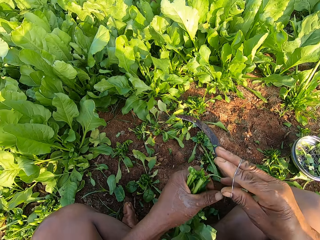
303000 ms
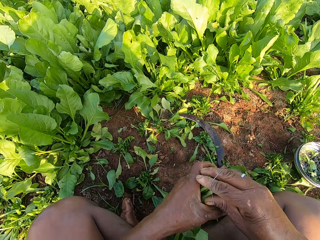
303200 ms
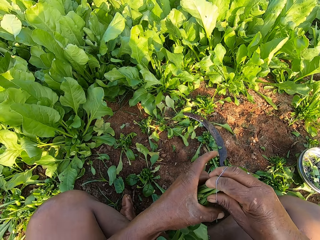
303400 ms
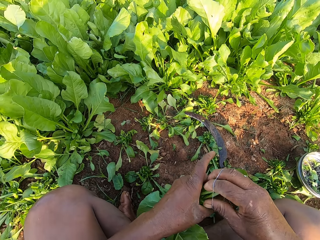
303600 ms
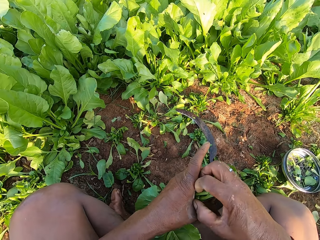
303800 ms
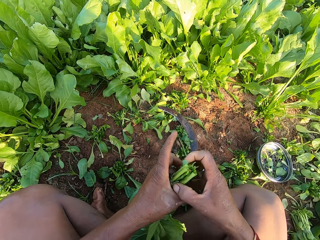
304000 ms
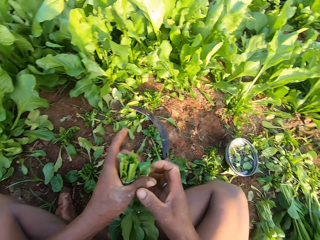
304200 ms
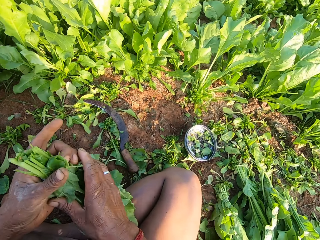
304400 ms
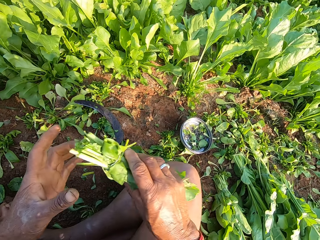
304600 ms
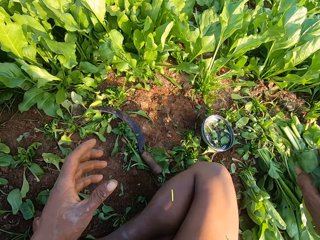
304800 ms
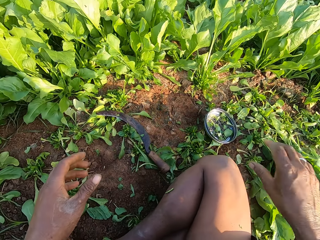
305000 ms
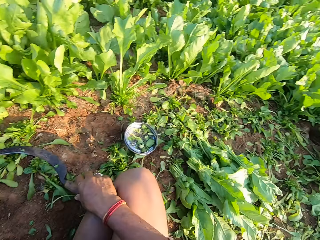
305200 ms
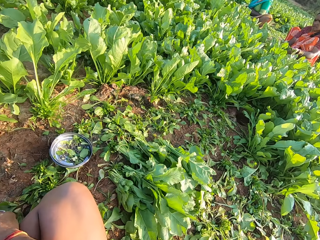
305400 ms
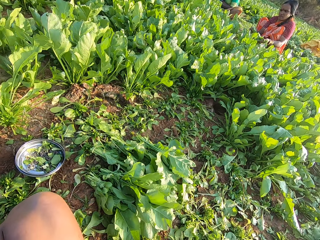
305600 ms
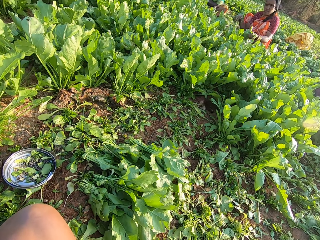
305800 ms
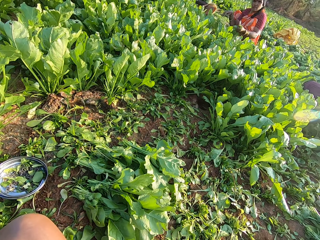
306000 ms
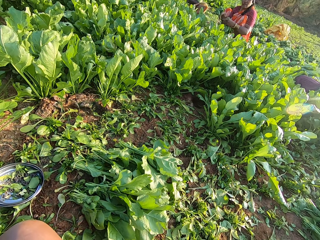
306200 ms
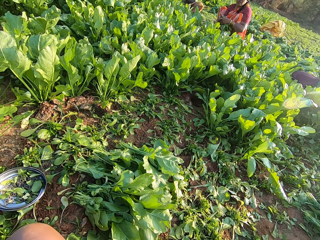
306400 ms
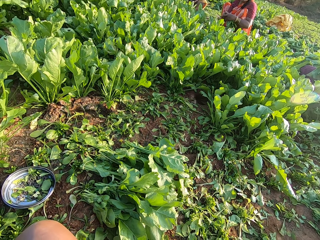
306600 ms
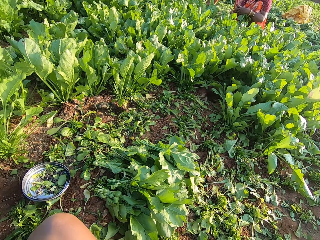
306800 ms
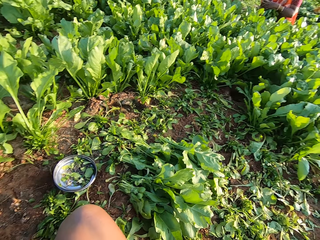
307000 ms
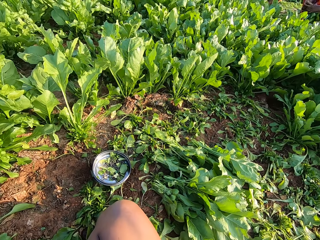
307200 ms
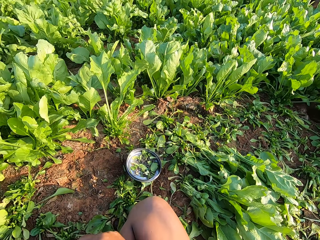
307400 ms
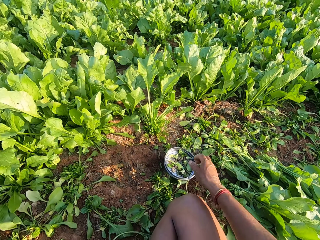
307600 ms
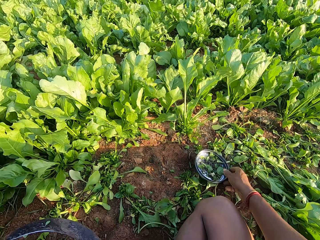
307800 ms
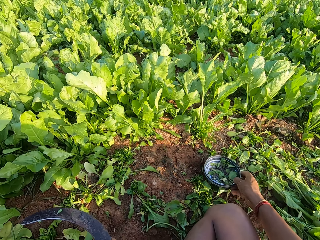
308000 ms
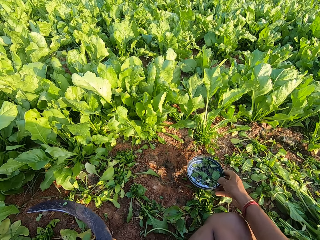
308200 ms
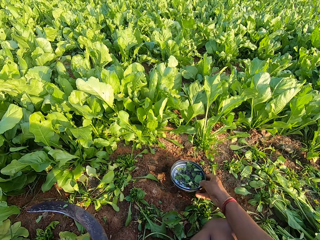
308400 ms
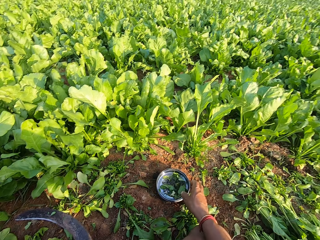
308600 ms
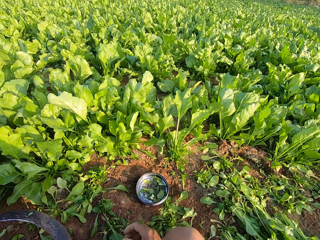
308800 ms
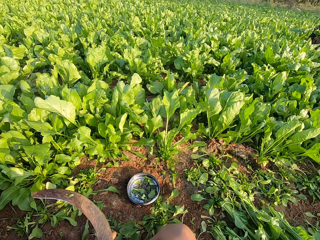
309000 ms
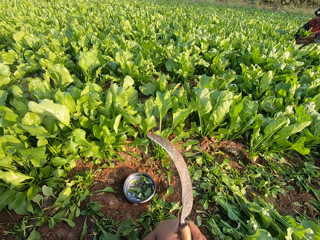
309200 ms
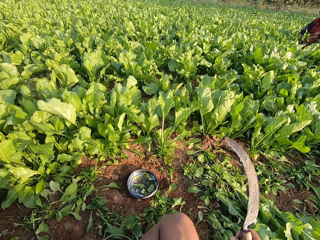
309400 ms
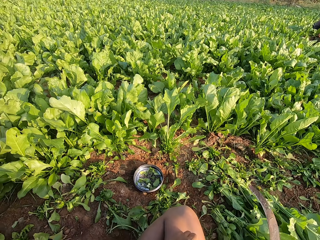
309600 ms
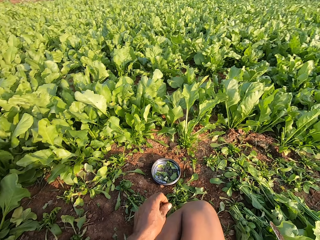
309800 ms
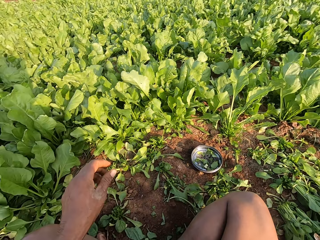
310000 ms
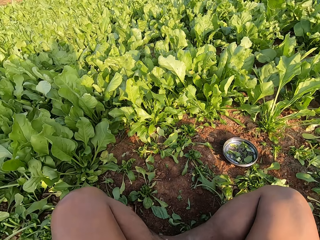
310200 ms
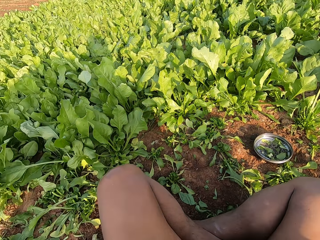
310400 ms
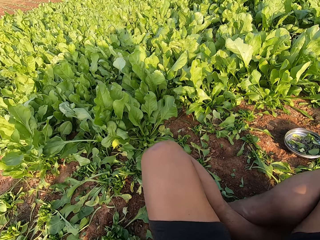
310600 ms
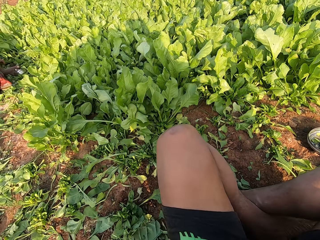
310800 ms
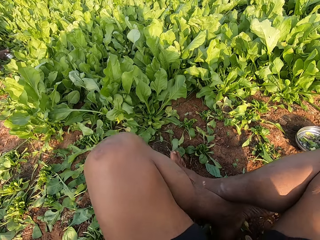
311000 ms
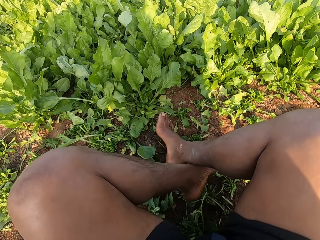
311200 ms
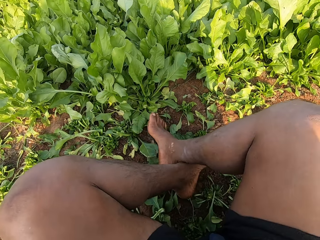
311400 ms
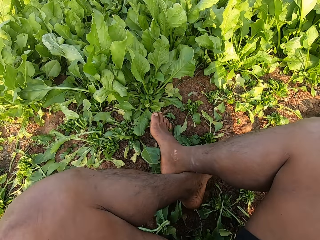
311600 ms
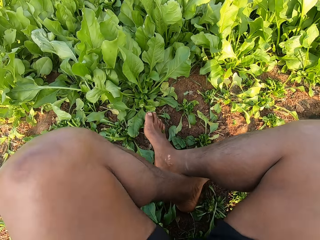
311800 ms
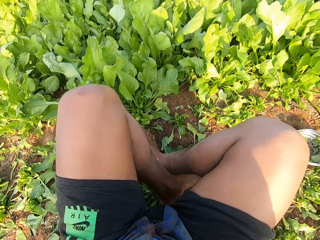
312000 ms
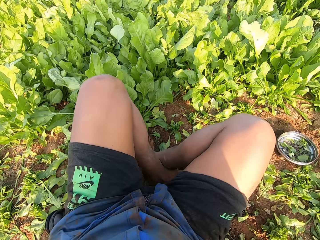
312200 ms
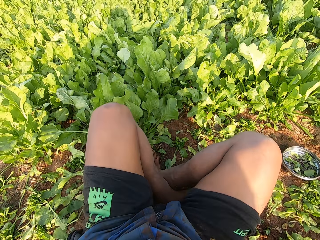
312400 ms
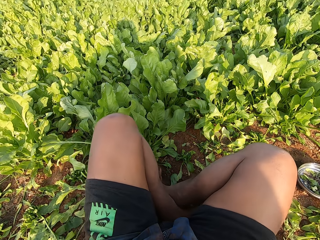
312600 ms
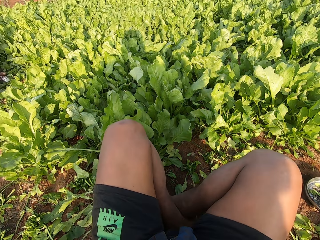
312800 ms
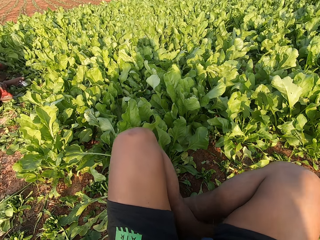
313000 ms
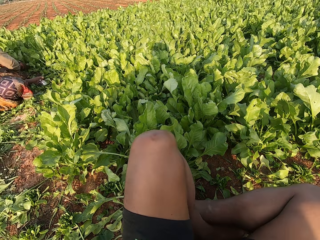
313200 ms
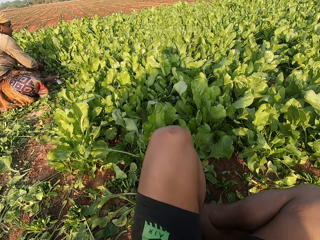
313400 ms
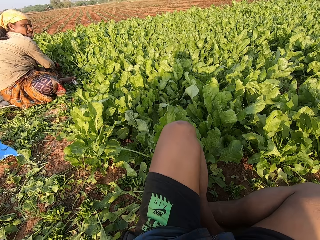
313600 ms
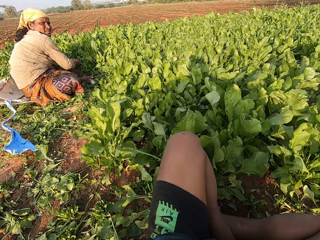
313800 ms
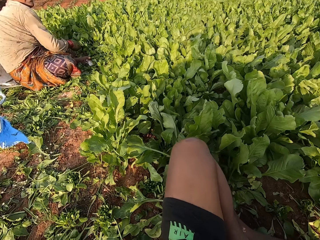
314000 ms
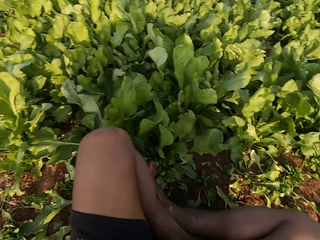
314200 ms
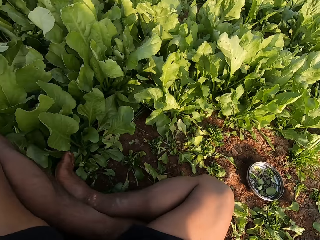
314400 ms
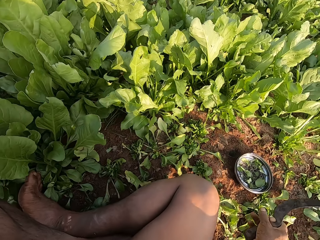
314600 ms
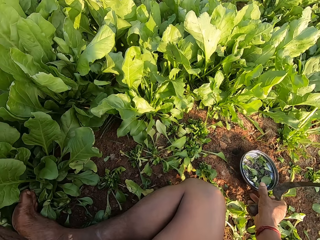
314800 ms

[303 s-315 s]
The camera wearer ties the collard green leaves in his left hand with the rubber band in both hands. He takes the collard green leaves from his left hand with his right hand. He throws the collard green leaves to the ground with his right hand. He interacts with a woman. He lifts the lid from the ground with his right hand. He moves the plate. He drops the lid on the ground with his right hand. He passes the sickle from his left hand to his right hand. He looks around and moves around. He interacts with another woman.

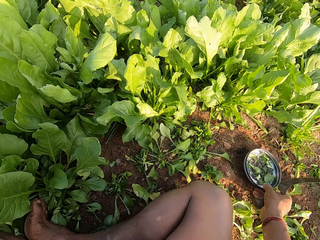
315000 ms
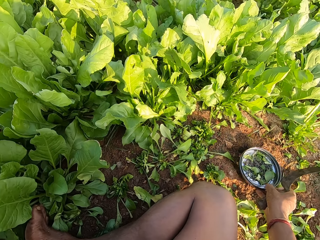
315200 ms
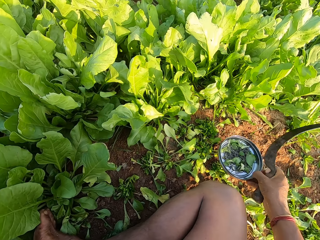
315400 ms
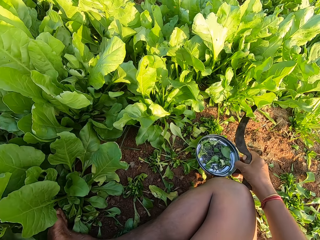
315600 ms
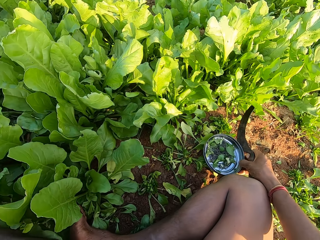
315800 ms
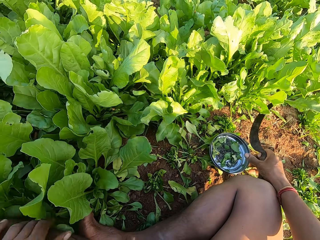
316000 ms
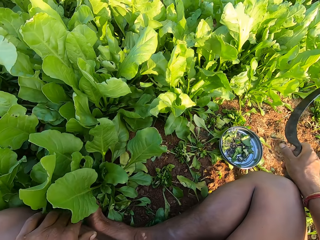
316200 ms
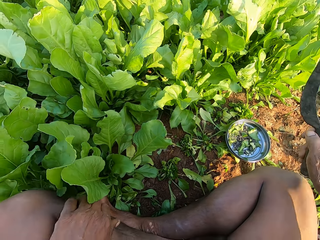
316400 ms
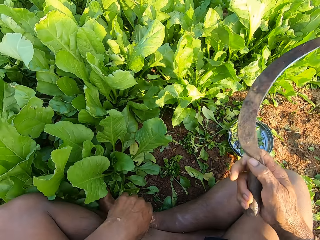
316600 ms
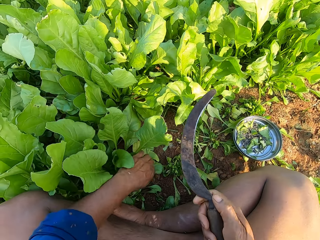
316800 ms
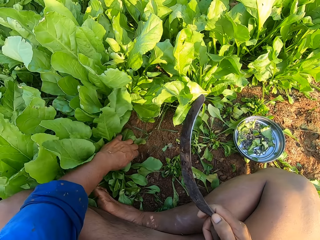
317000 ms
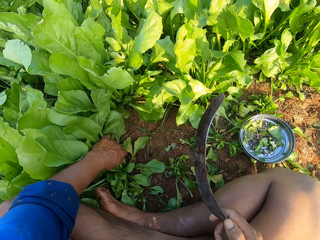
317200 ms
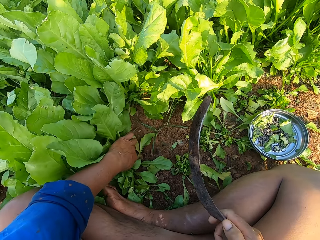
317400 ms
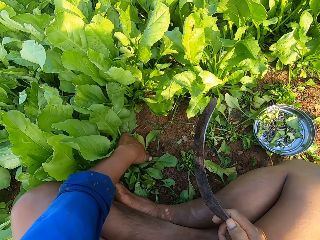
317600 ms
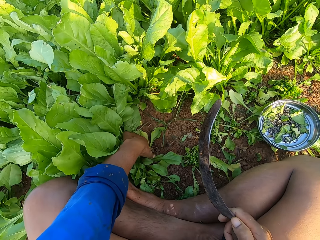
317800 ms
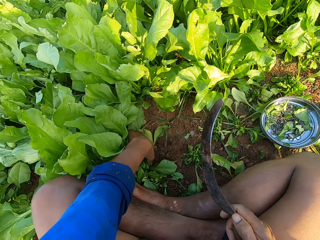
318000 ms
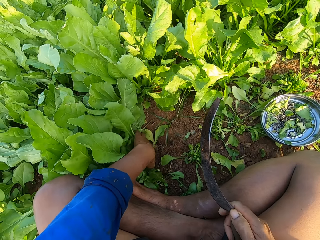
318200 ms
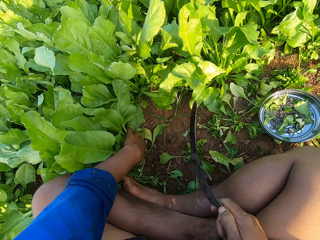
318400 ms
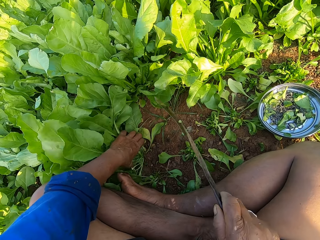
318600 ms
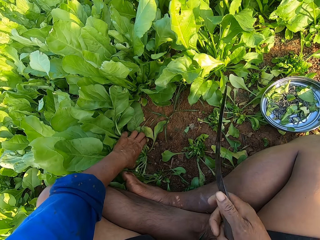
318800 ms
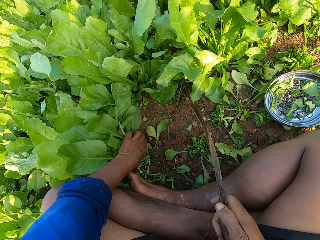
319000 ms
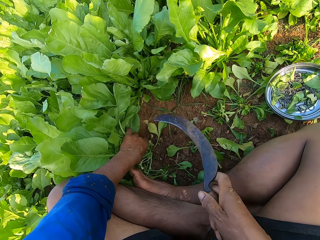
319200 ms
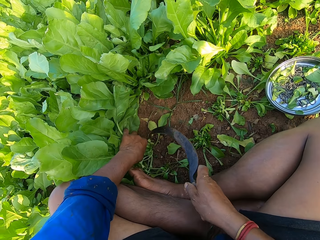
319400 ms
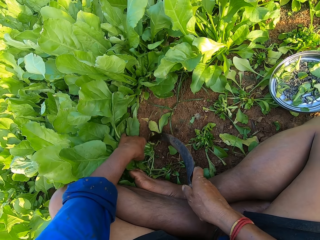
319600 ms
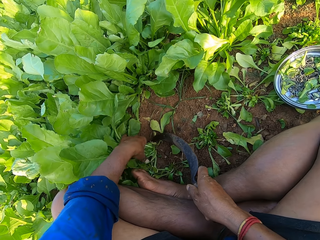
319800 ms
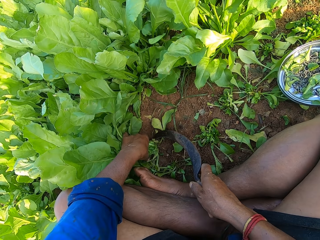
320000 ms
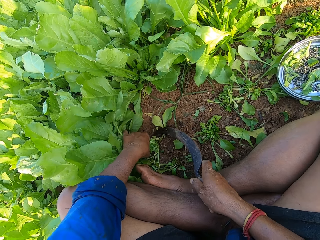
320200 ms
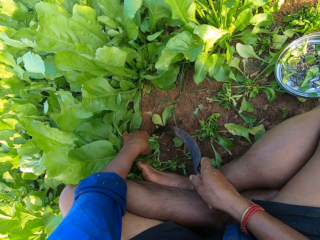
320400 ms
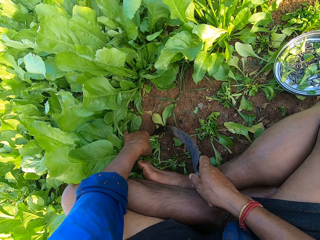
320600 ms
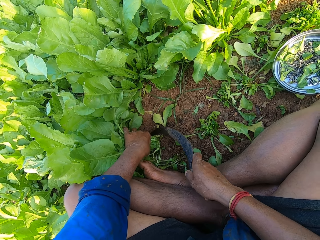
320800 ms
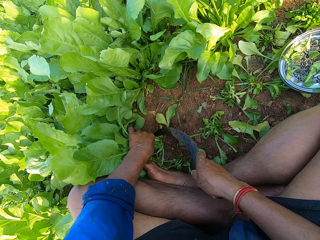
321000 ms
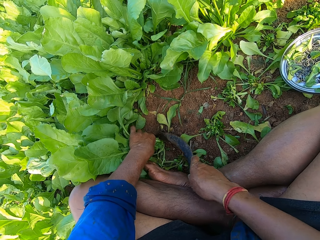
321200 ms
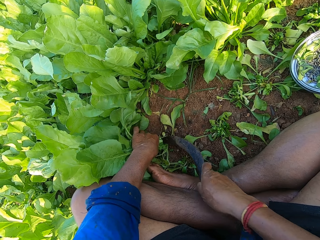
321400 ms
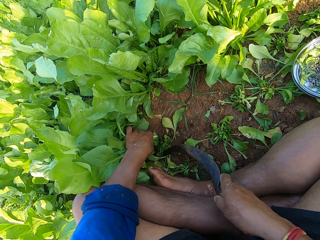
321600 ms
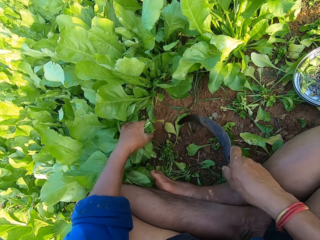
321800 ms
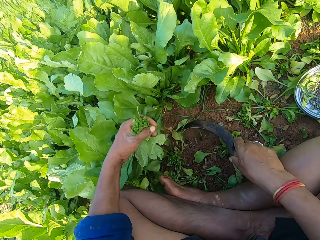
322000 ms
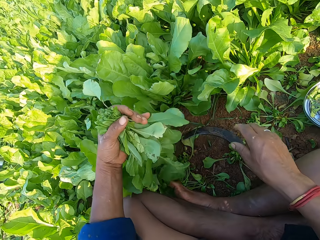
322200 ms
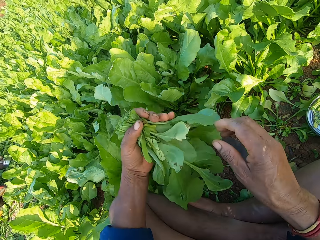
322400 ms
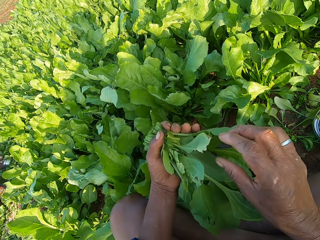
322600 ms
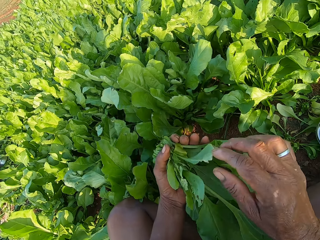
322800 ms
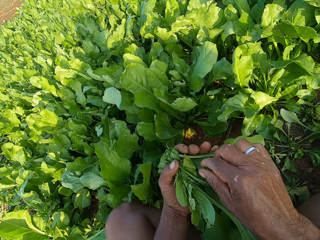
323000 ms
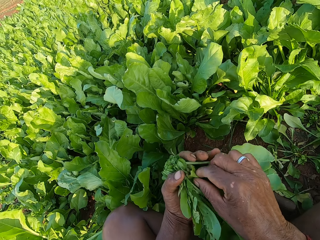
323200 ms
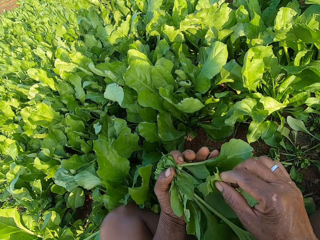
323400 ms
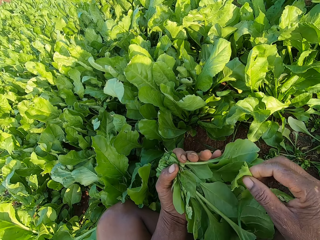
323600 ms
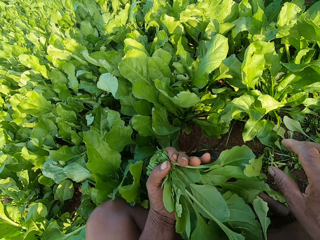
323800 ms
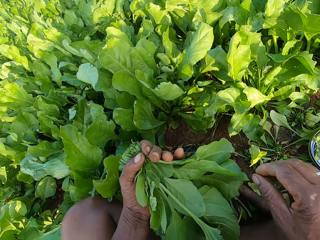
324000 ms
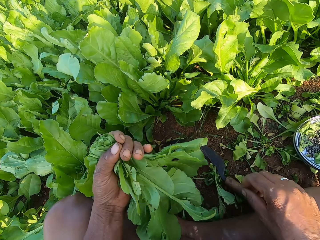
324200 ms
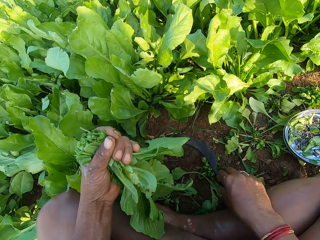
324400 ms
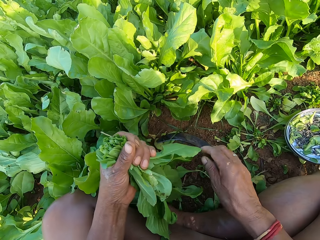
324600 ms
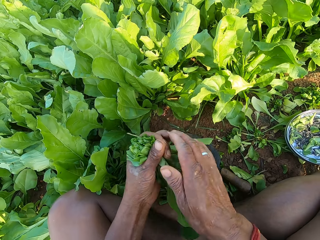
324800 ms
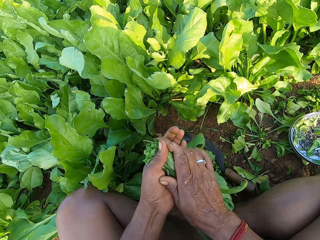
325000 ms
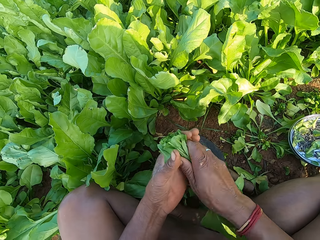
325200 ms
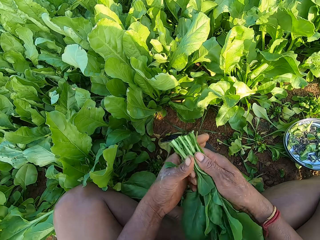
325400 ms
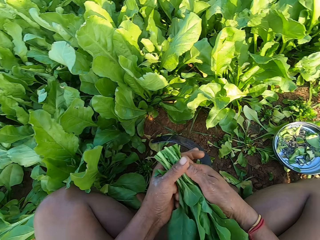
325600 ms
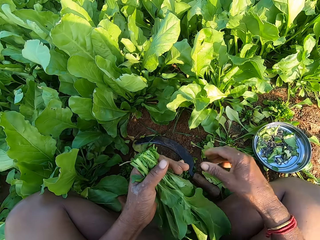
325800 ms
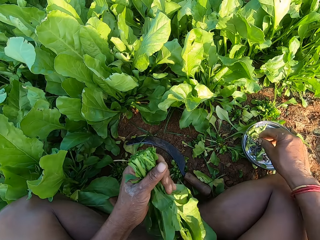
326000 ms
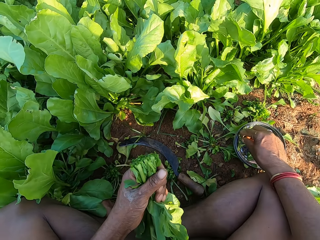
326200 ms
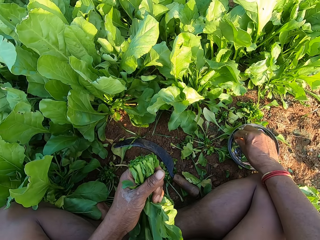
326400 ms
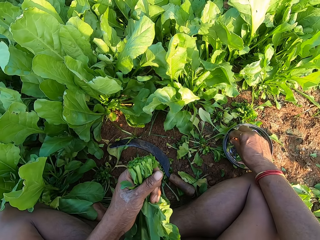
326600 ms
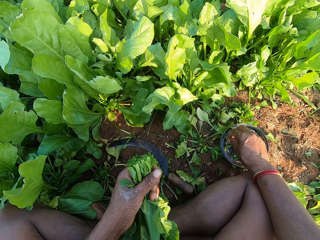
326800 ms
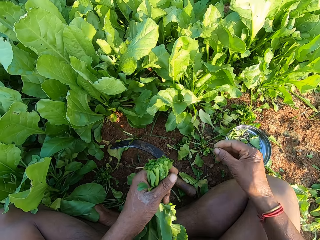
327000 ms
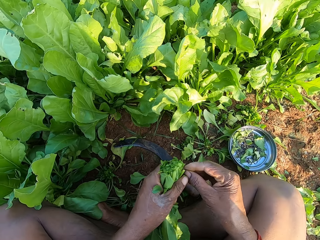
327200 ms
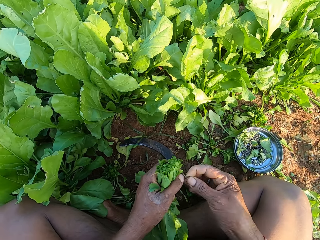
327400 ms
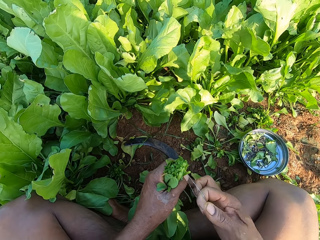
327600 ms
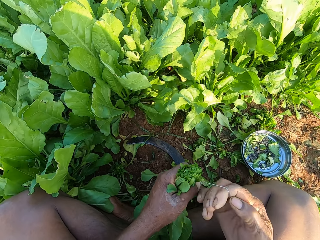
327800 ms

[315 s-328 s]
The camera wearer picks the lid from the ground with his right hand. He moves the plate. He drops the lid on the ground with his right hand. He holds some collard green leaves with his left hand. He cuts the collard green leaves in his left hand with a sickle in his right hand. He drops the sickle on the ground with his right hand. He removes some collard green leaves from the collard green leaves in his left hand with his right hand. He arranges the collard green leaves with both hands. He picks a rubber band from the lid on the ground with his right hand. He removes the leaves. He pulls the rubber with both hands.
